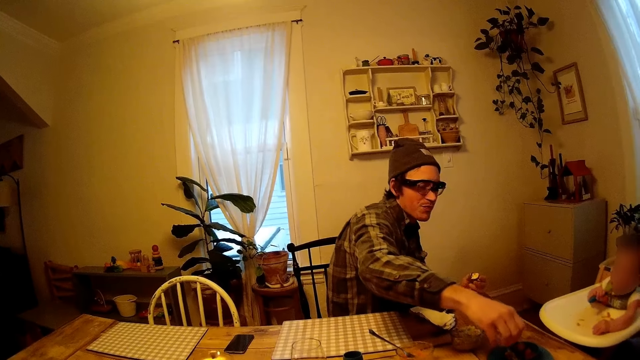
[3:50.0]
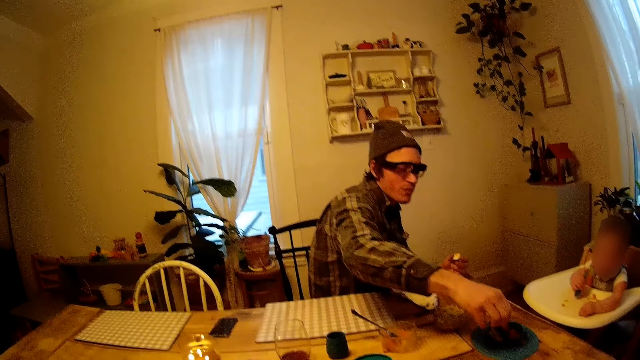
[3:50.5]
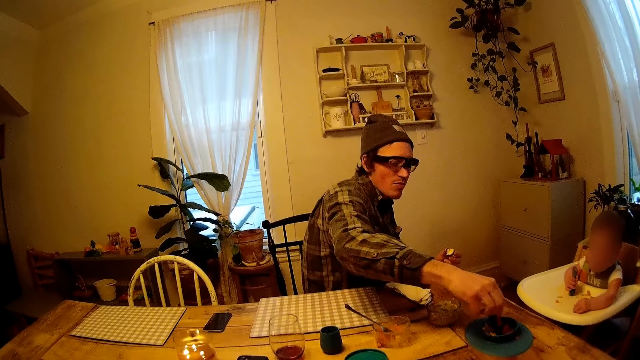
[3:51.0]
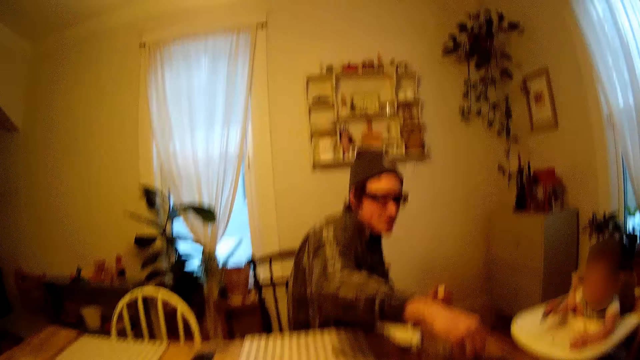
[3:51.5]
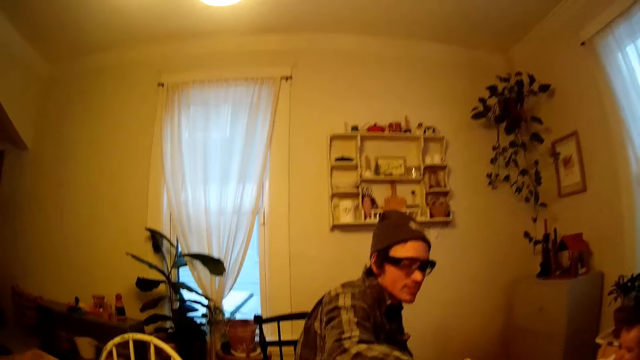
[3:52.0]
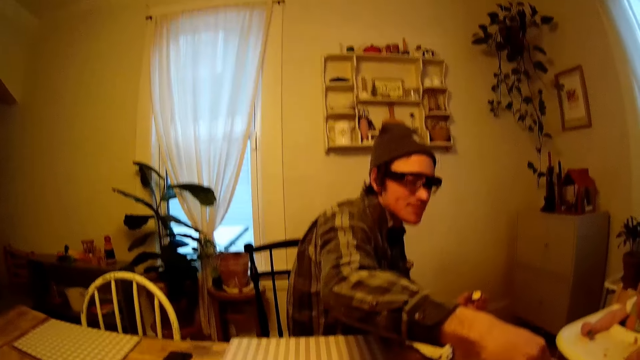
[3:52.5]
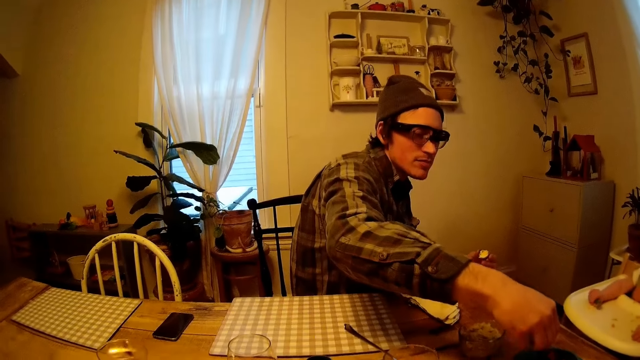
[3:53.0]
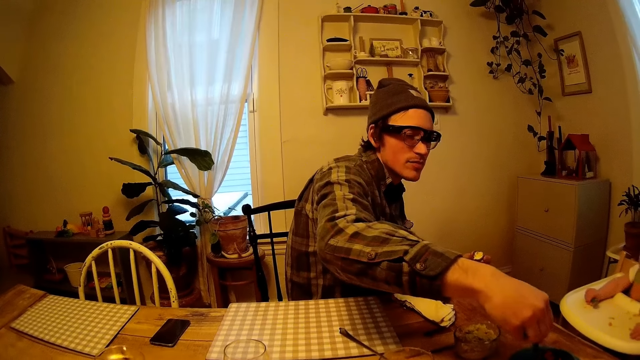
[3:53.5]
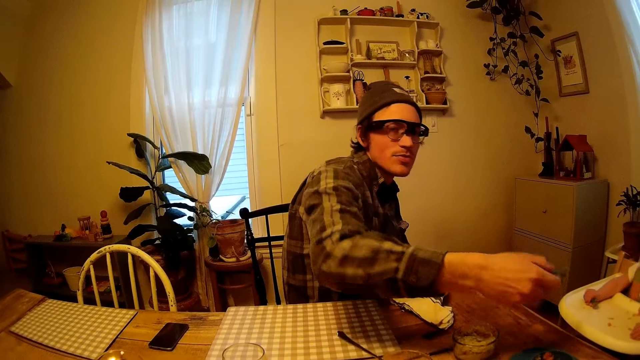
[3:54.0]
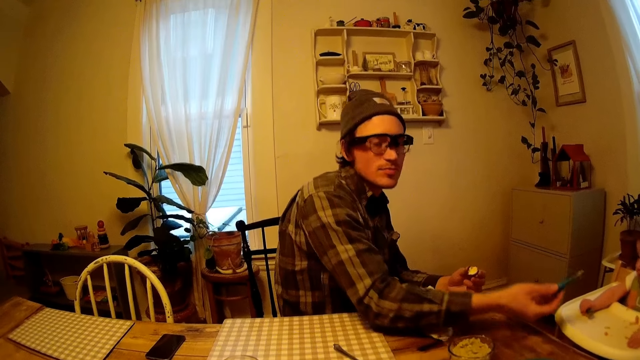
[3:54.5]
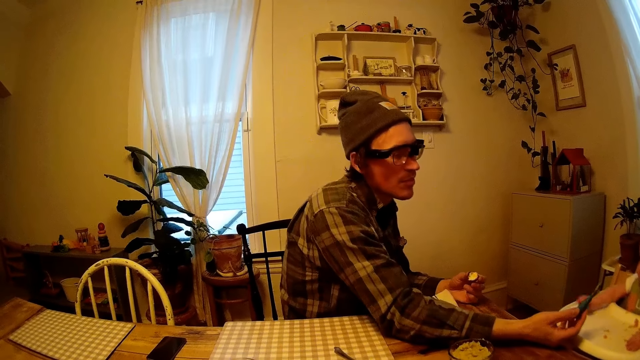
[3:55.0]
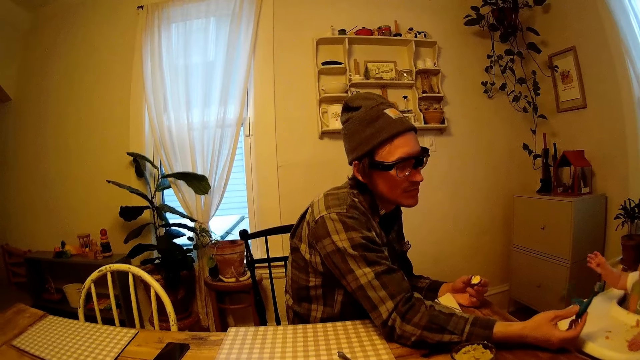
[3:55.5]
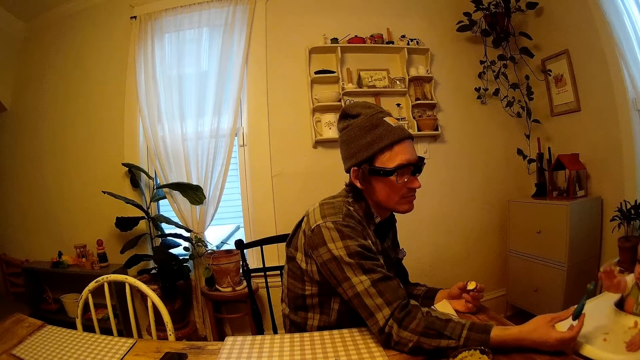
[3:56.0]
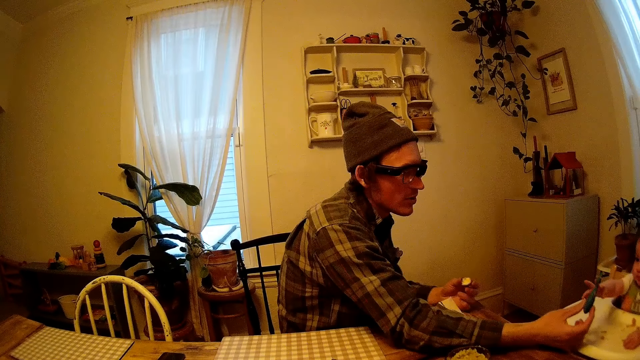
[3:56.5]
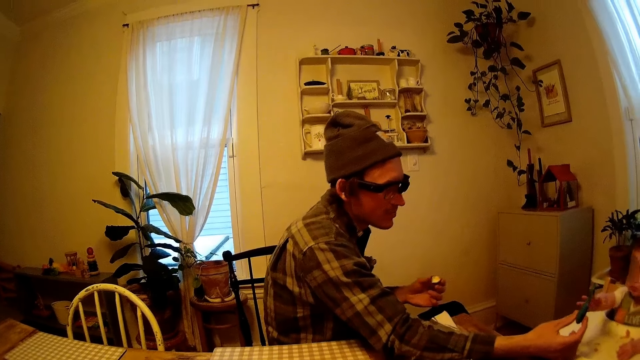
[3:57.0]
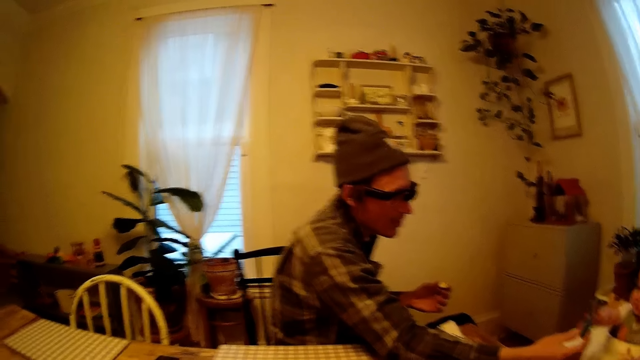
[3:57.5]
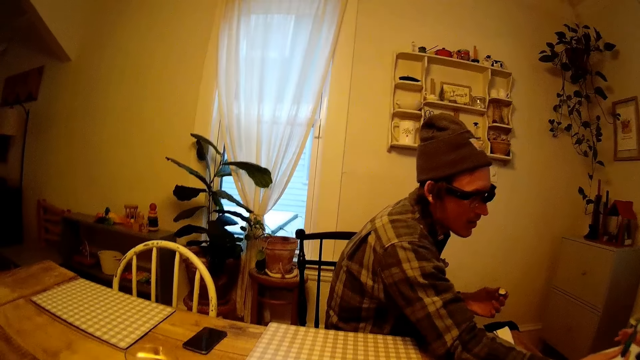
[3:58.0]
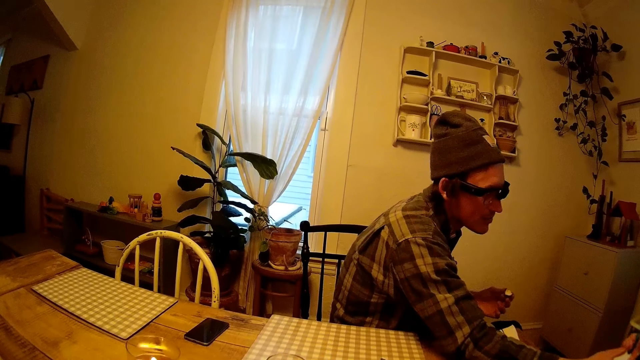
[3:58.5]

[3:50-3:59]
A man scoops something with a spoon. The man puts the spoon into the food on the table. A baby plays with the spoon. The man gives the baby the spoon with his right hand. The baby picks up the spoon from the man.

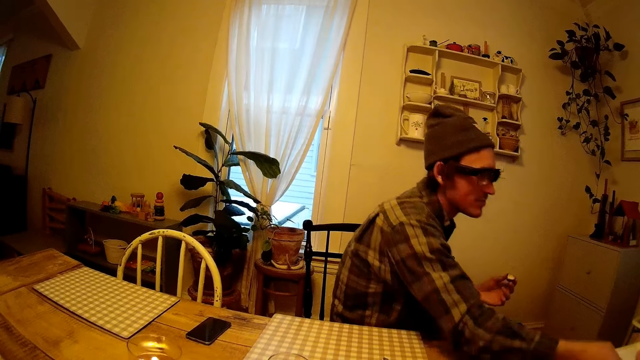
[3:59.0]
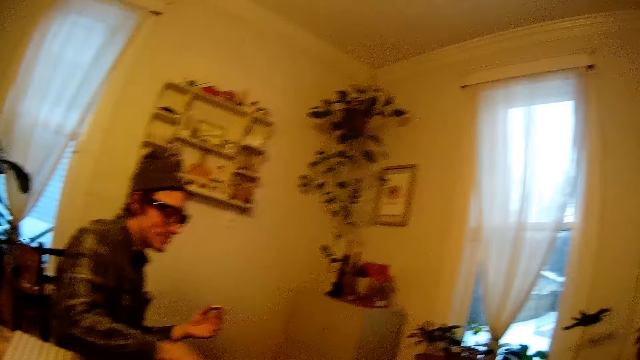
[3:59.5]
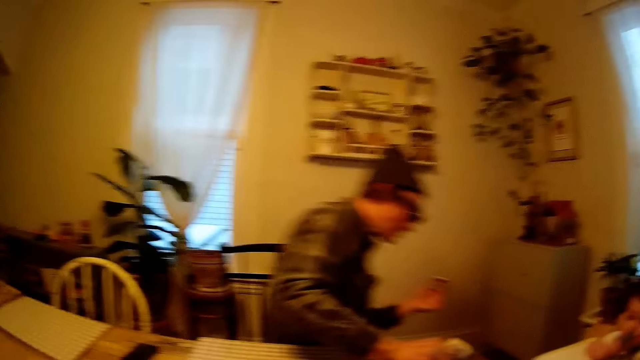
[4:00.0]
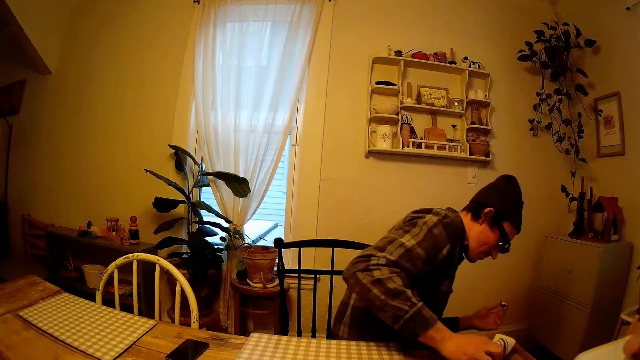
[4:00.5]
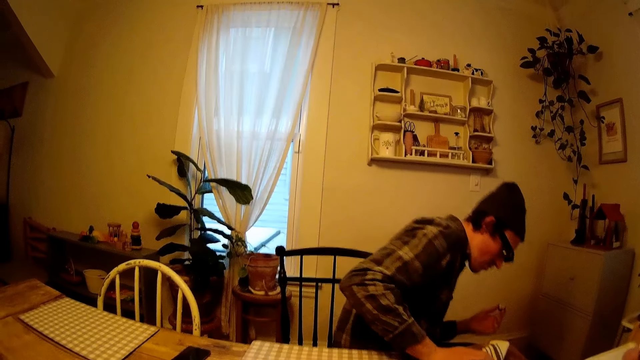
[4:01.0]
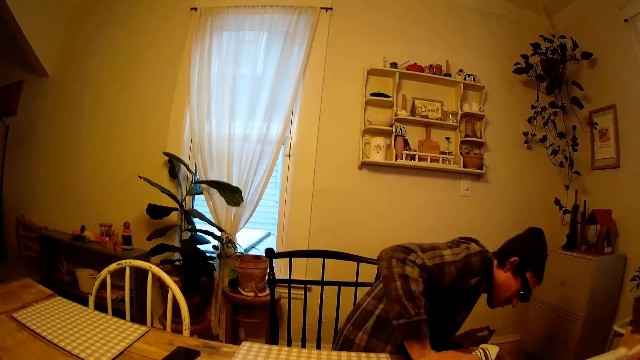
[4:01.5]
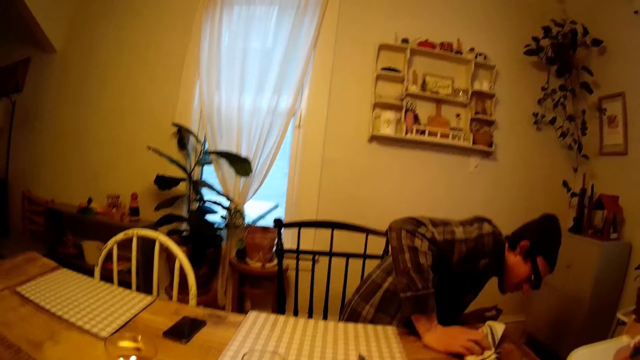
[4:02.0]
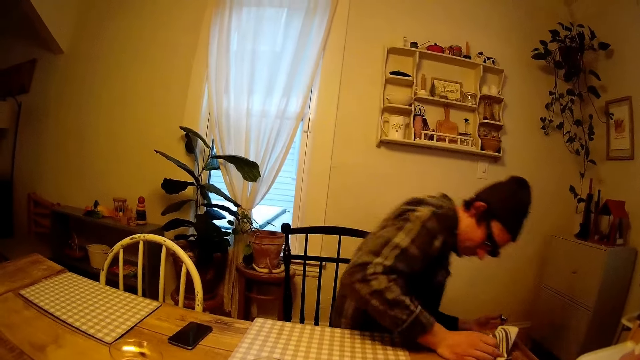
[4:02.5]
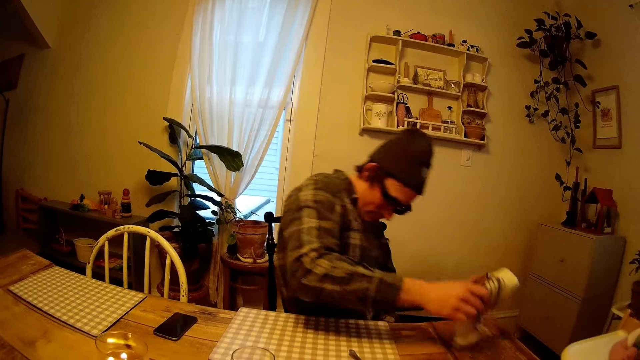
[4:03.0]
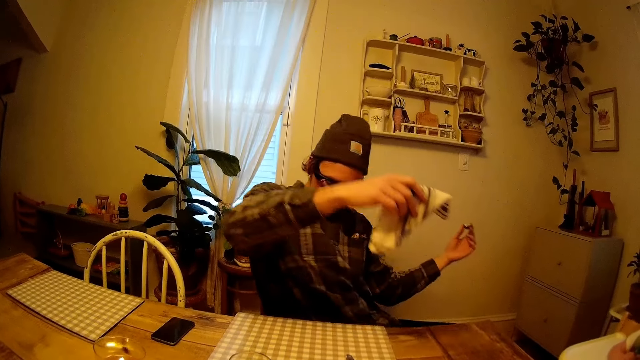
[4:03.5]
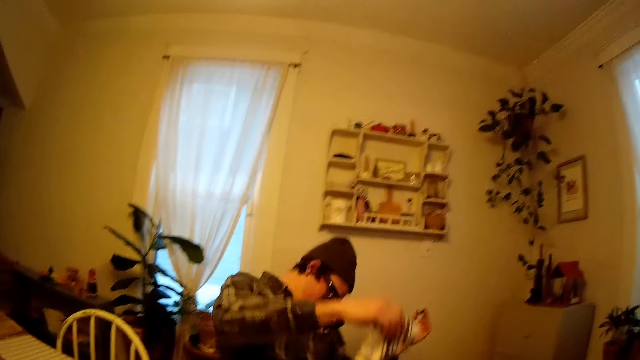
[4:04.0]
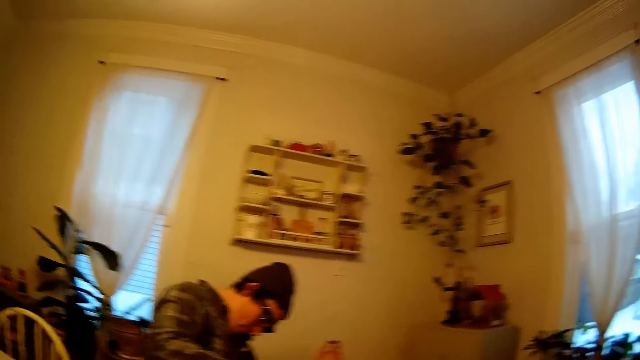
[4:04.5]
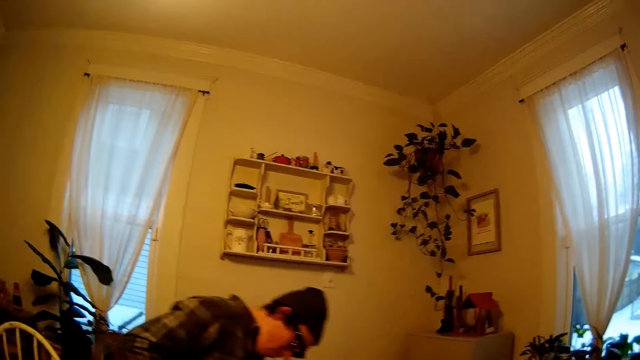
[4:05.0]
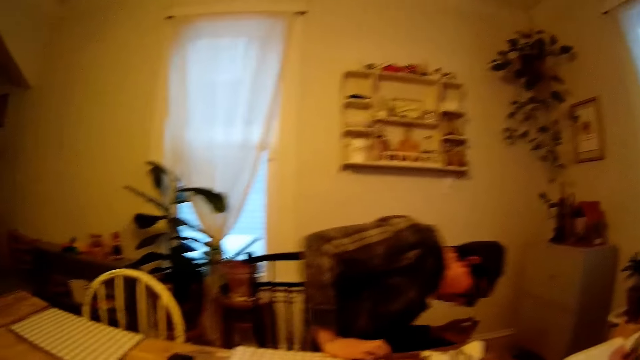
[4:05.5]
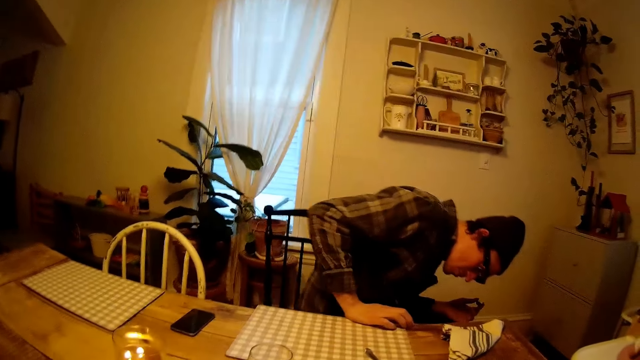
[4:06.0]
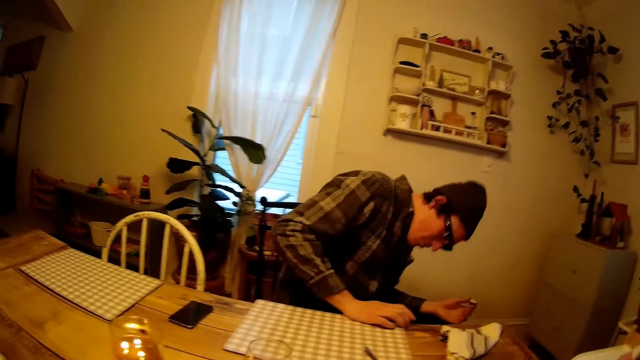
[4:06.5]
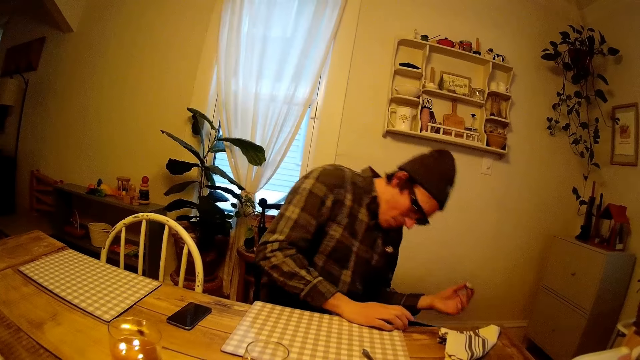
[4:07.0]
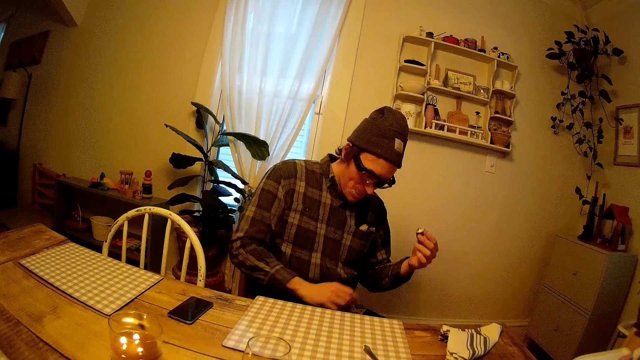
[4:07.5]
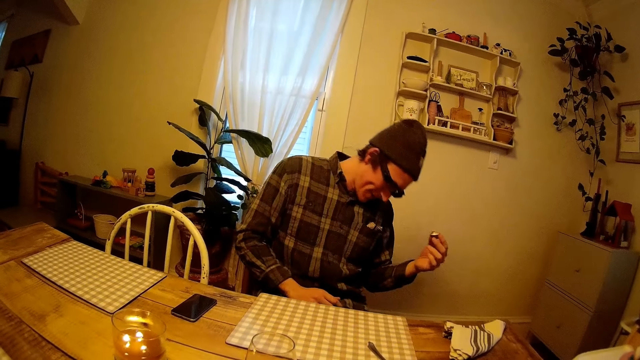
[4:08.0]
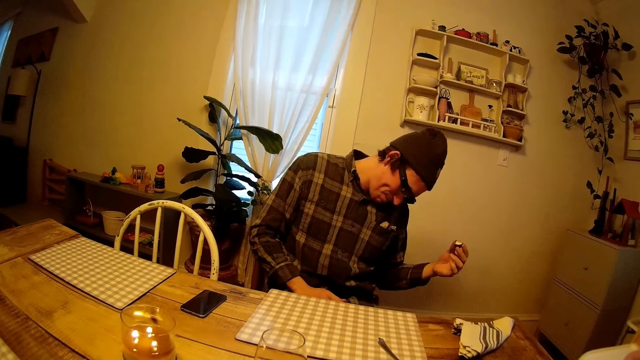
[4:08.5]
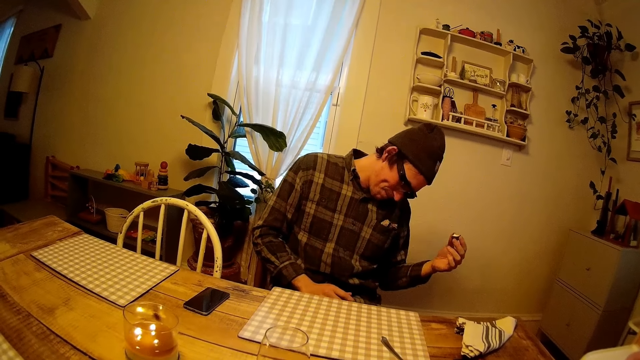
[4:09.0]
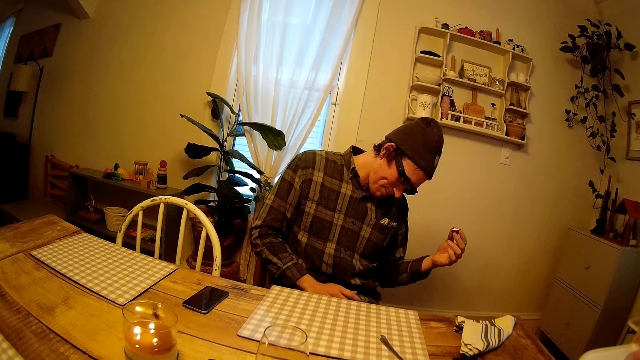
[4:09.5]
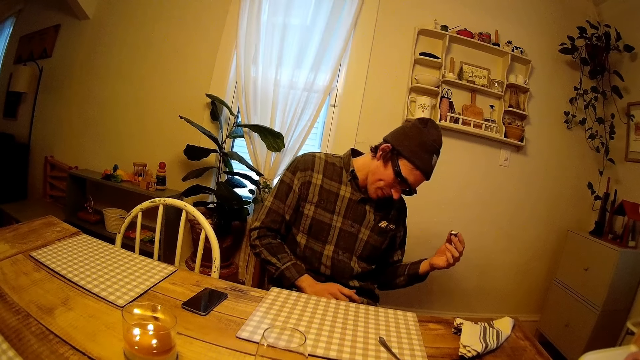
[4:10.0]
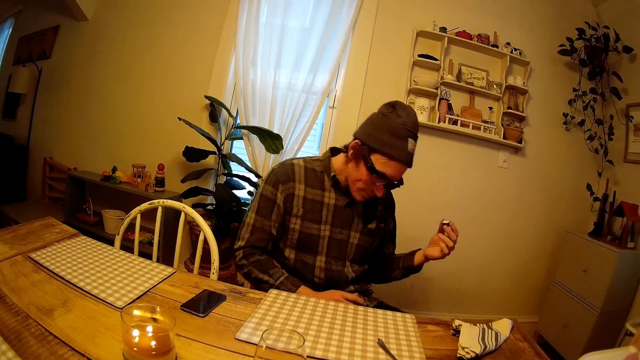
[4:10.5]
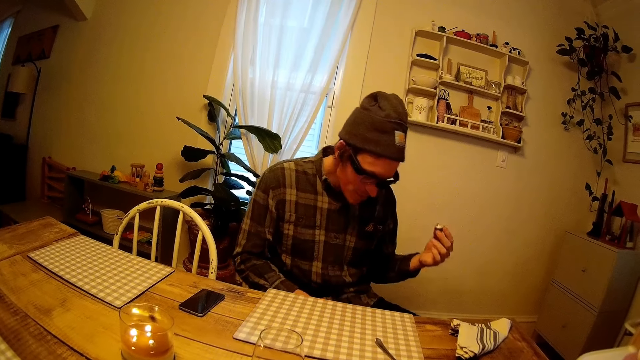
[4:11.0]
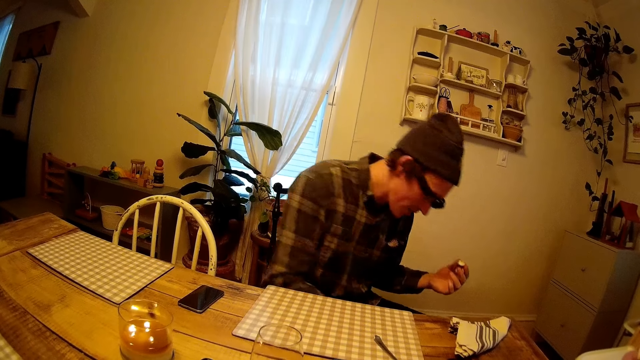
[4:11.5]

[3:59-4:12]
A man moves around. A baby bites a spoon. The man lifts up a cloth with his right hand. The man shifts the chair backwards. The baby holds the spoon.
